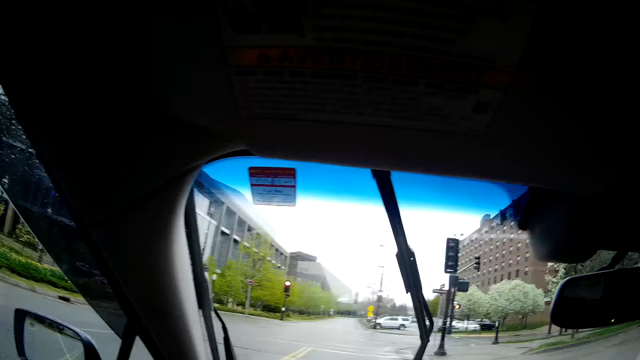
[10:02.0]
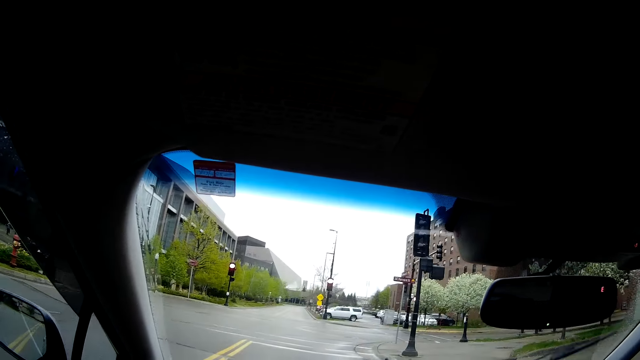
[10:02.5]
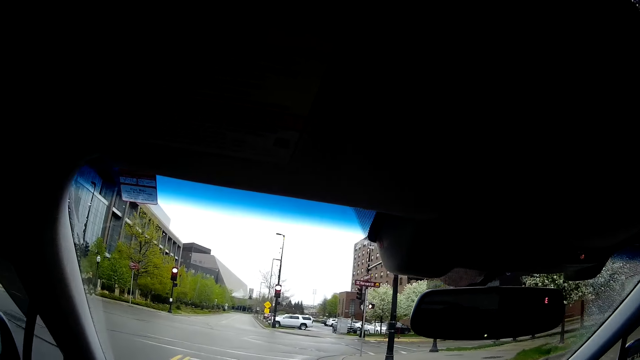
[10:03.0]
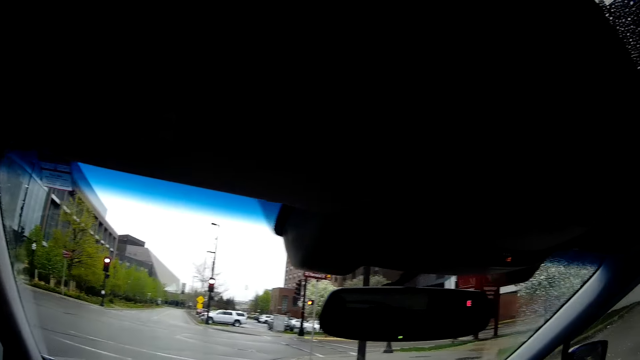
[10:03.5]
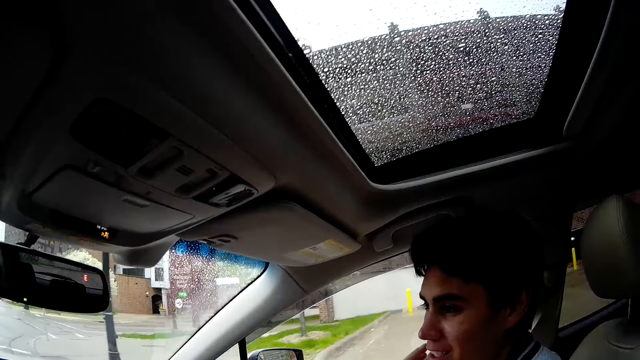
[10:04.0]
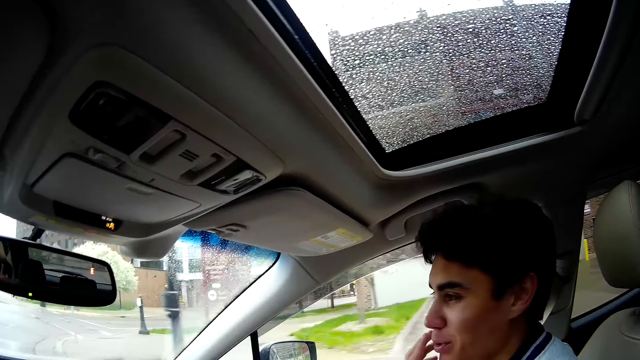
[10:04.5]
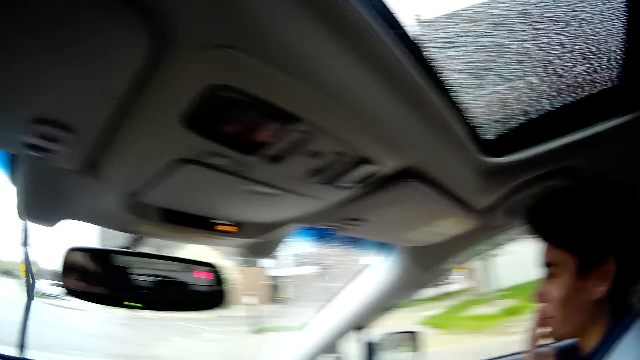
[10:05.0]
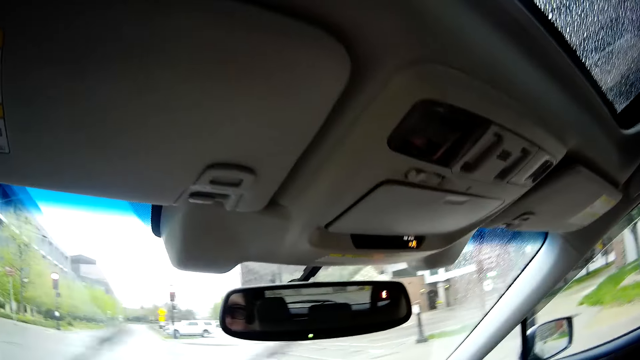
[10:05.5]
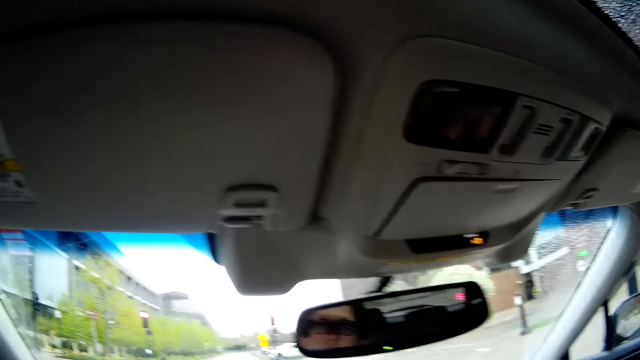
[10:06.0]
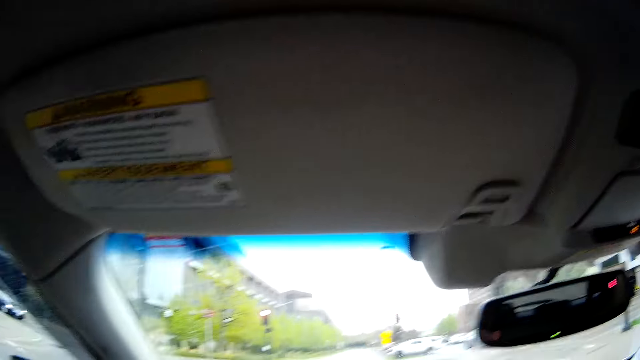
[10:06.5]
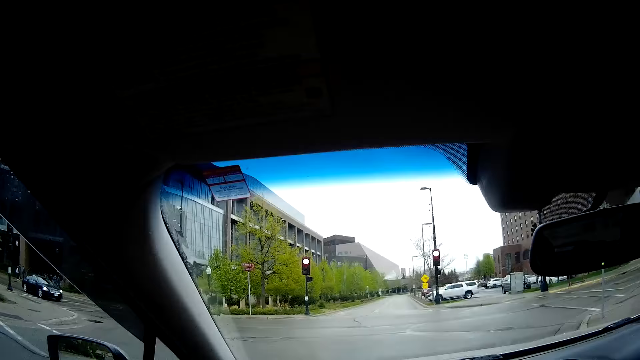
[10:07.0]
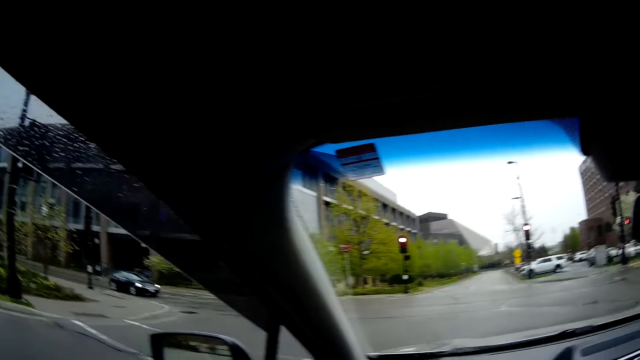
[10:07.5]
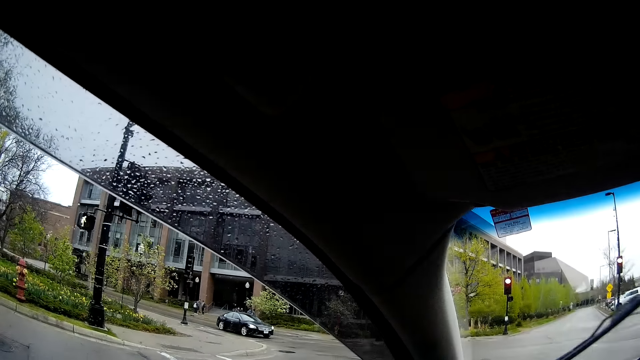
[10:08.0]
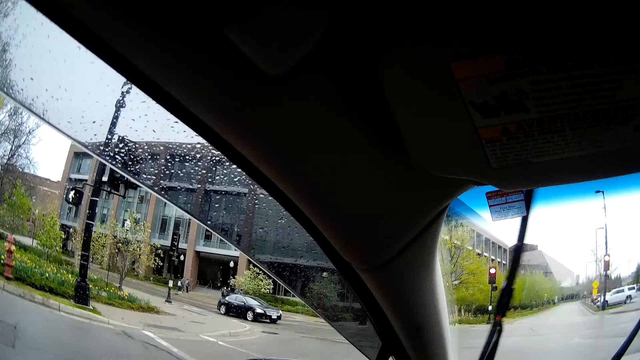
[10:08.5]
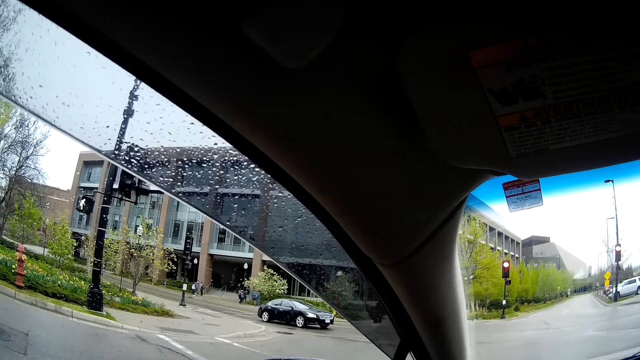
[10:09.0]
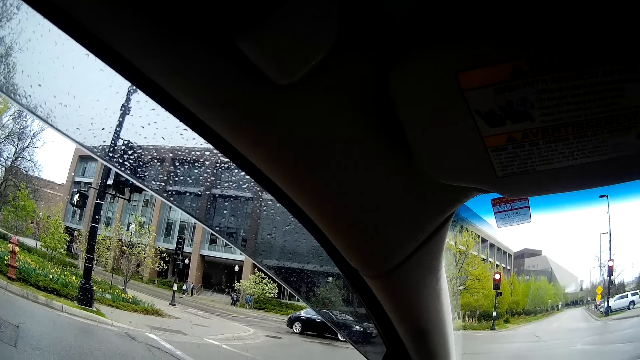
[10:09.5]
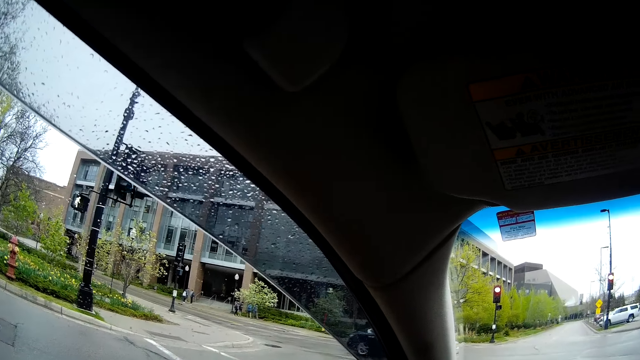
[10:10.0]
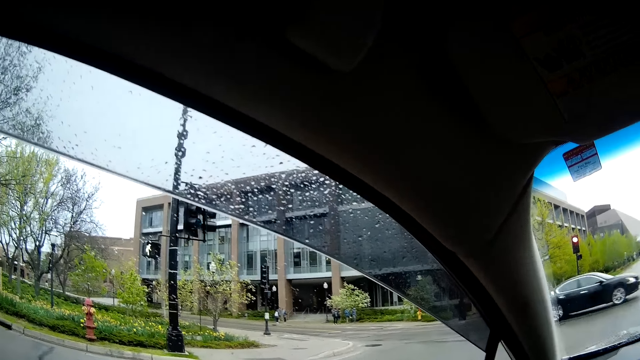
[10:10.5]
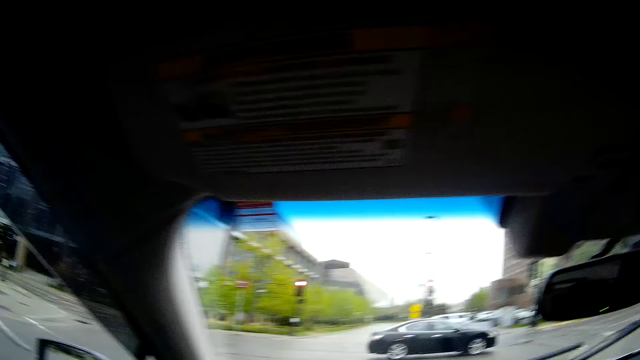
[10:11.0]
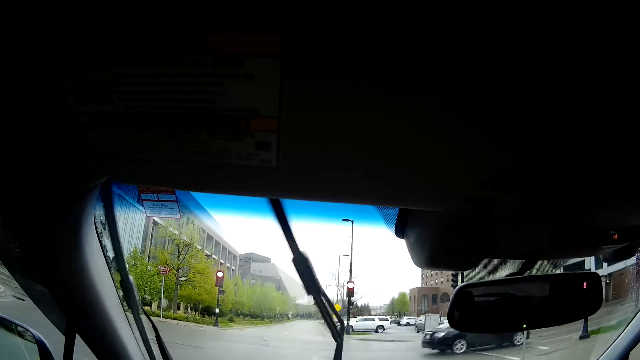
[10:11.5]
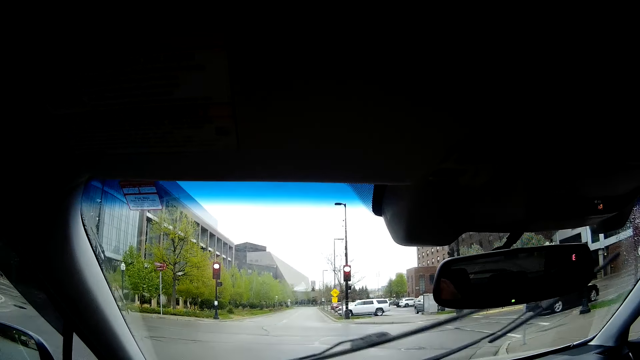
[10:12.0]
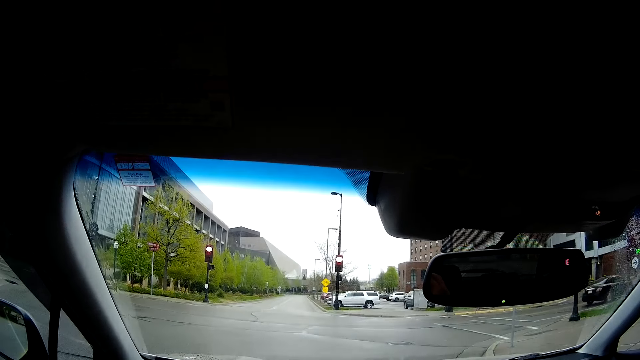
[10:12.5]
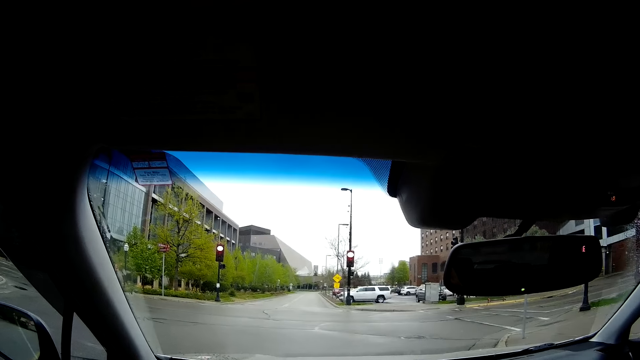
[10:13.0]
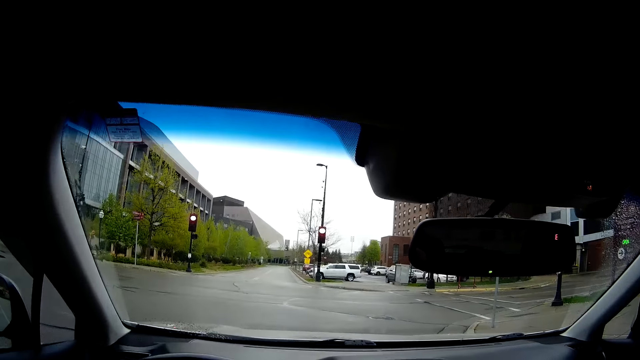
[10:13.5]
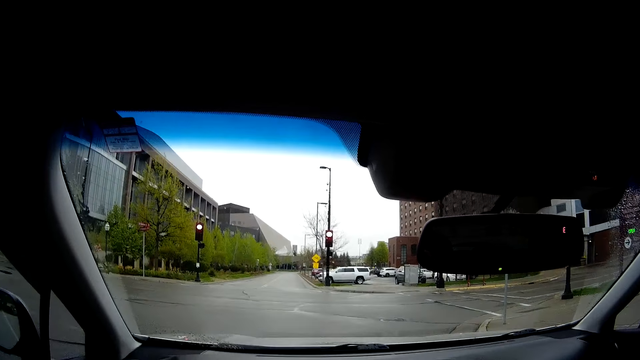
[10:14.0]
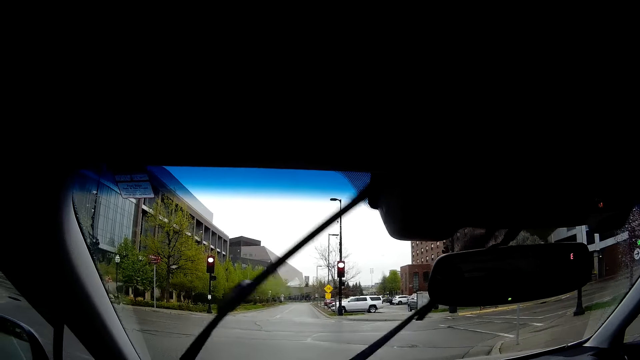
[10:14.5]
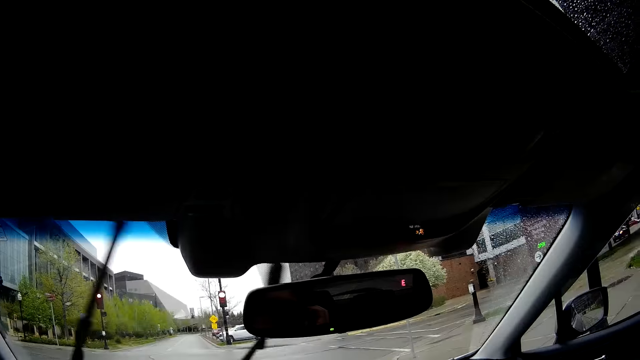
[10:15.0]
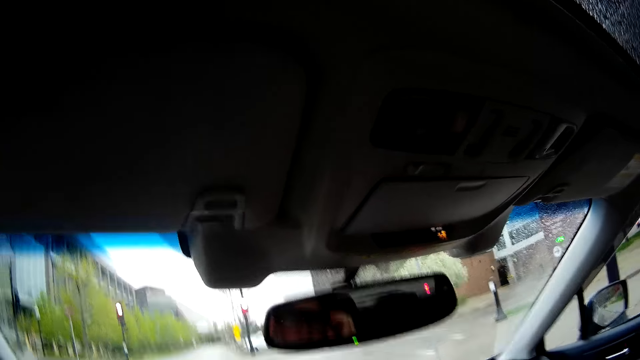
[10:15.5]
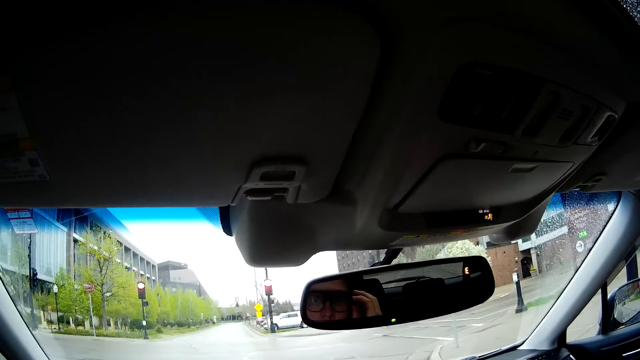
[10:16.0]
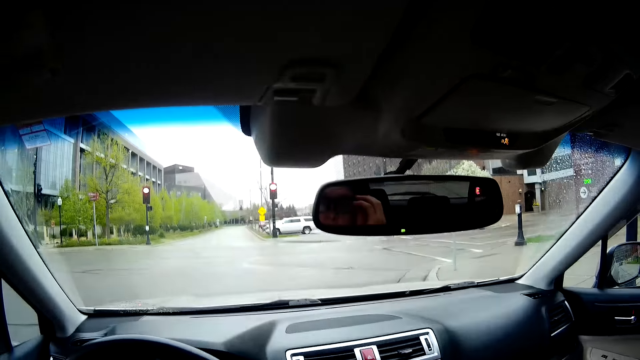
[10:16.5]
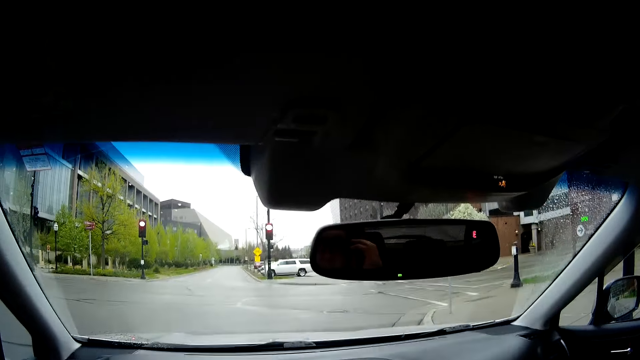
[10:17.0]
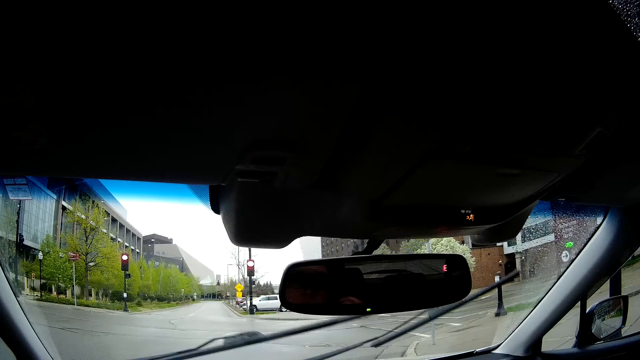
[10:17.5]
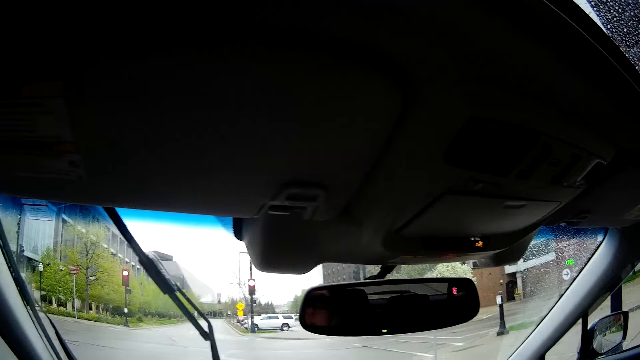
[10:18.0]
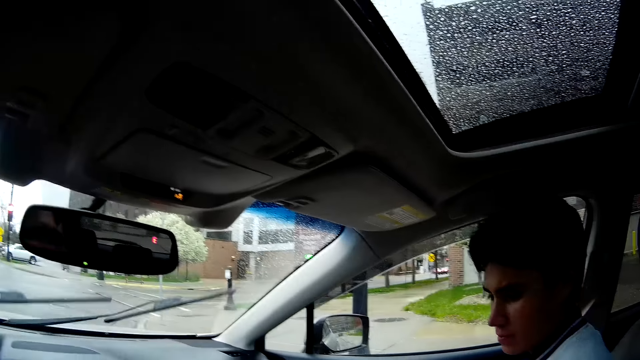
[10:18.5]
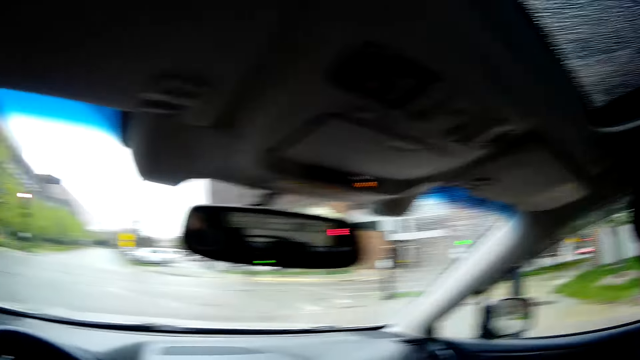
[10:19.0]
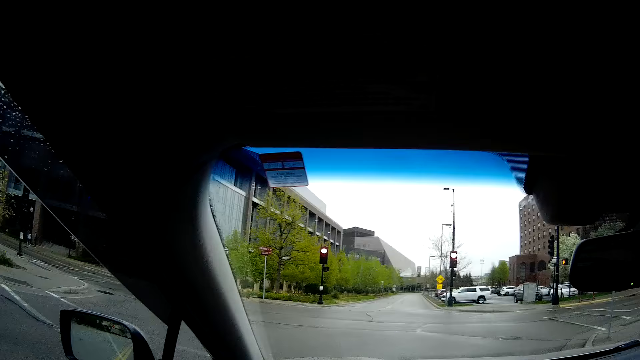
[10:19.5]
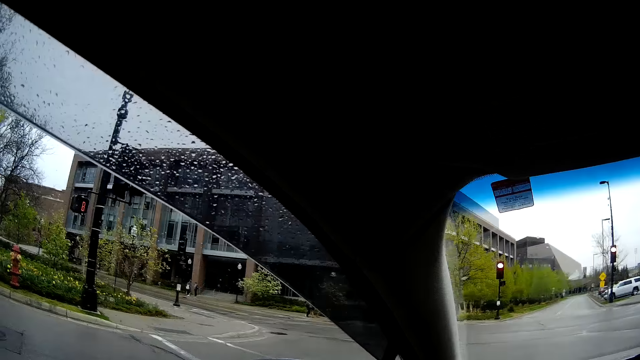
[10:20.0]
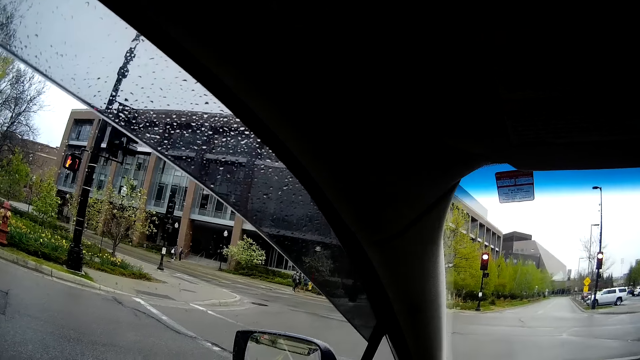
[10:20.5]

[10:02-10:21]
The camera wearer stares at a man. He stops the car at the traffic light at a junction. He looks around. He touches glasses with his right hand.
